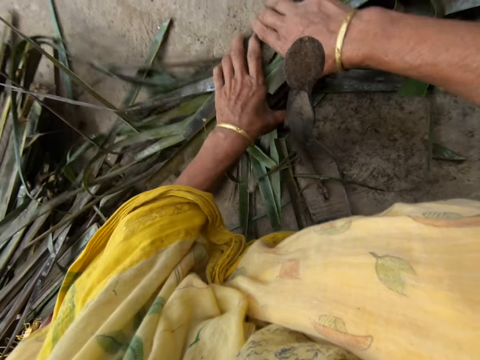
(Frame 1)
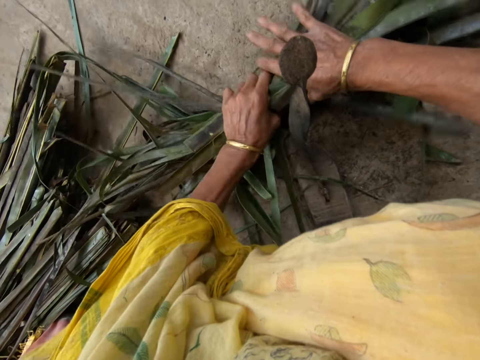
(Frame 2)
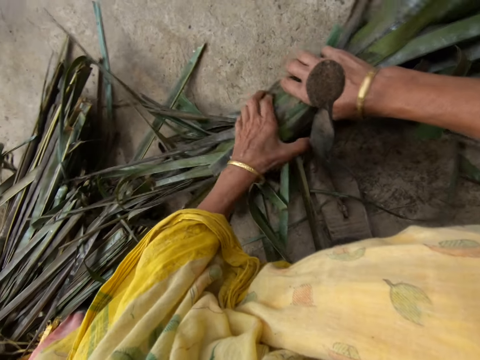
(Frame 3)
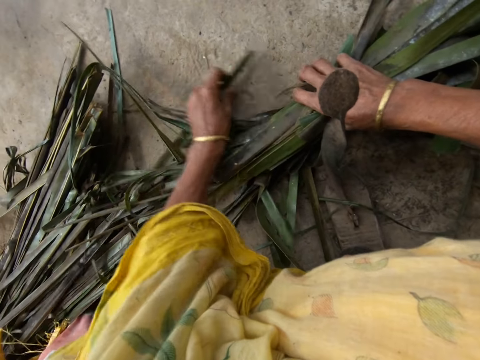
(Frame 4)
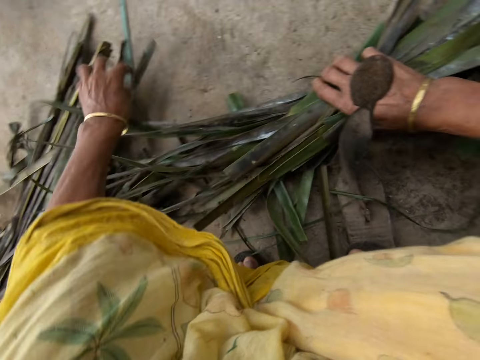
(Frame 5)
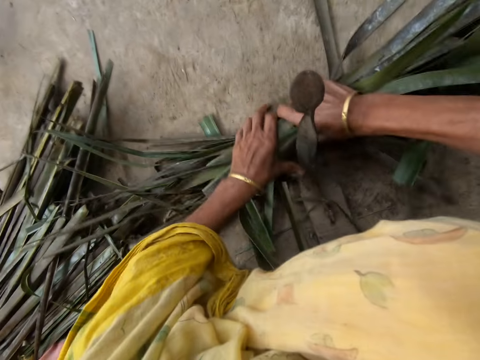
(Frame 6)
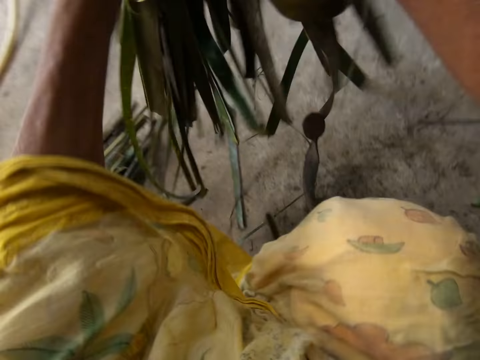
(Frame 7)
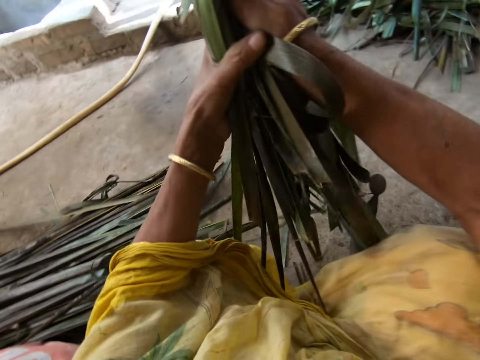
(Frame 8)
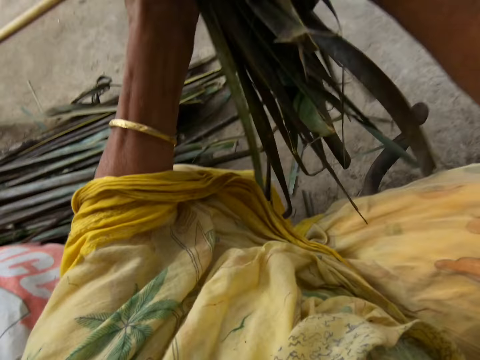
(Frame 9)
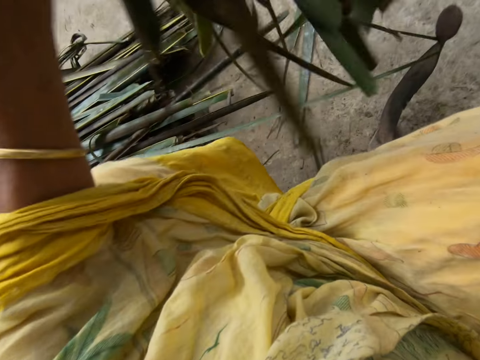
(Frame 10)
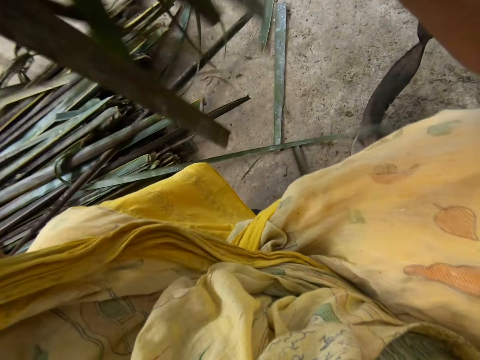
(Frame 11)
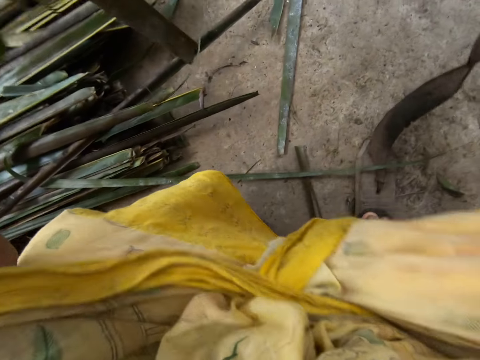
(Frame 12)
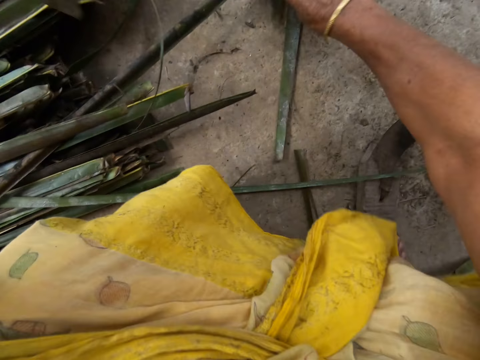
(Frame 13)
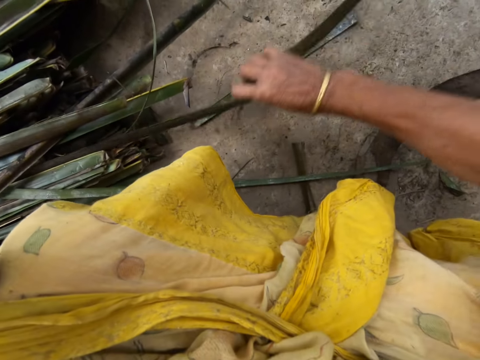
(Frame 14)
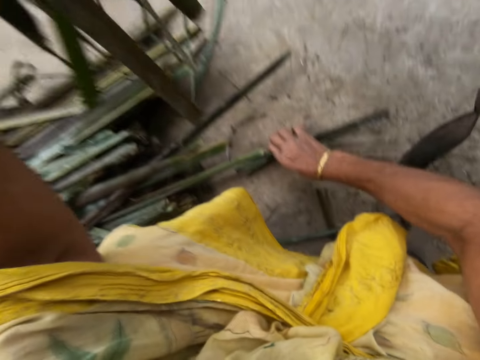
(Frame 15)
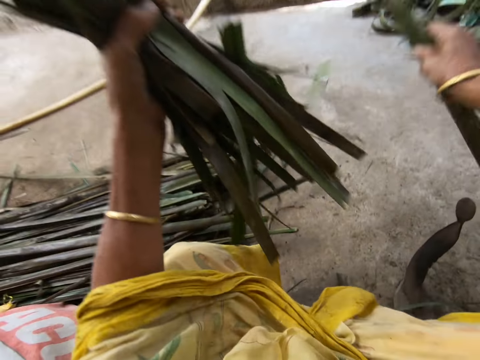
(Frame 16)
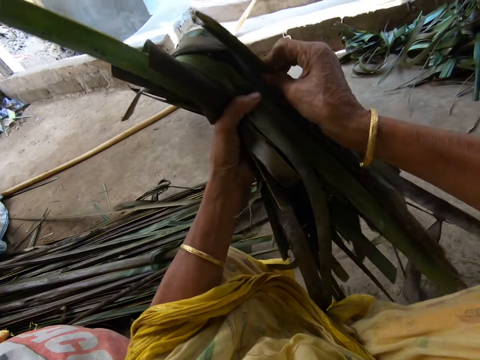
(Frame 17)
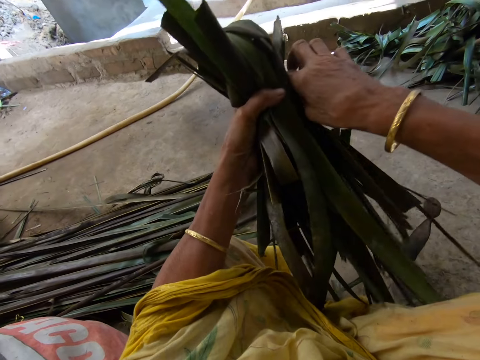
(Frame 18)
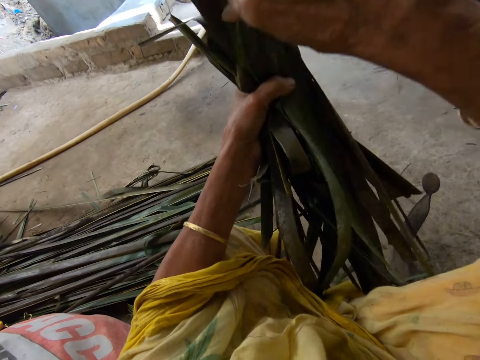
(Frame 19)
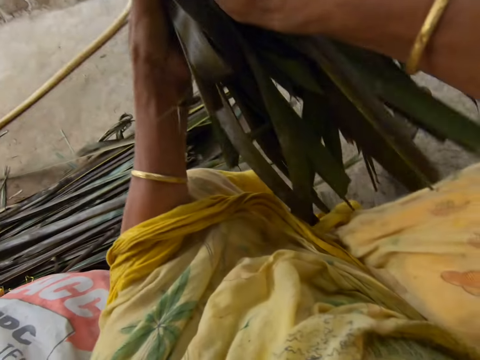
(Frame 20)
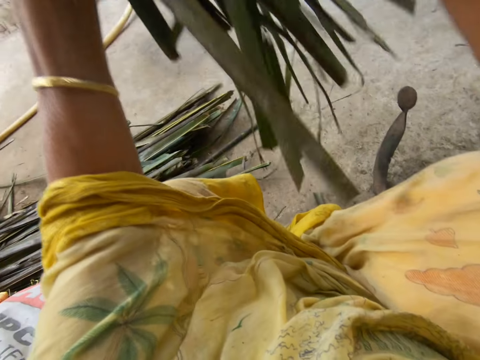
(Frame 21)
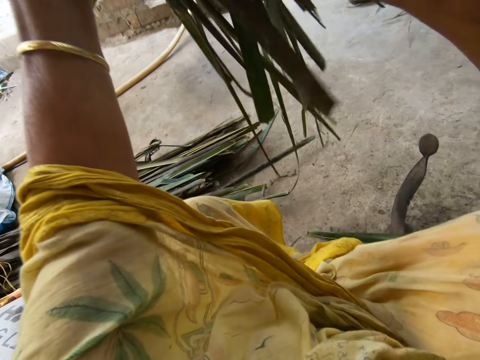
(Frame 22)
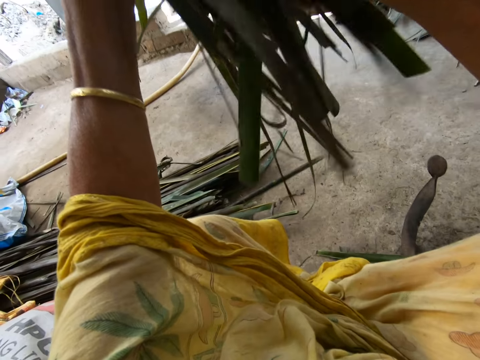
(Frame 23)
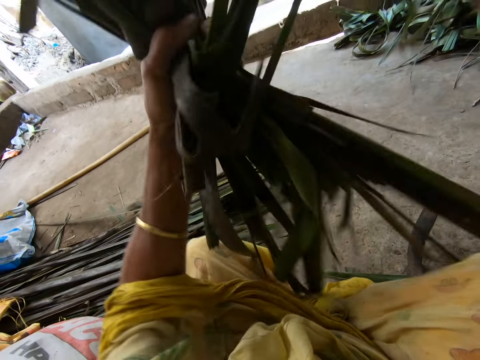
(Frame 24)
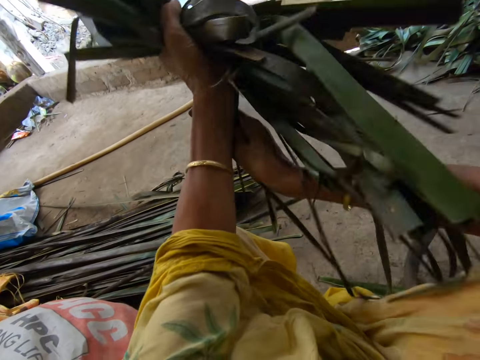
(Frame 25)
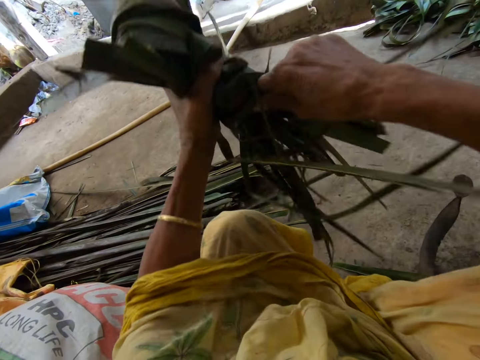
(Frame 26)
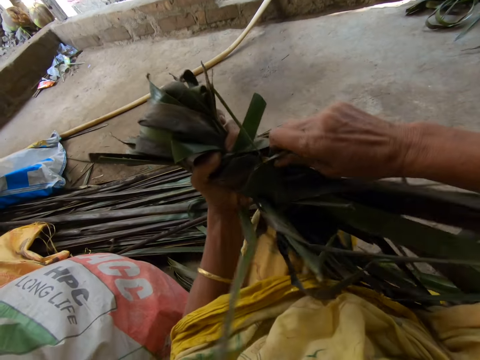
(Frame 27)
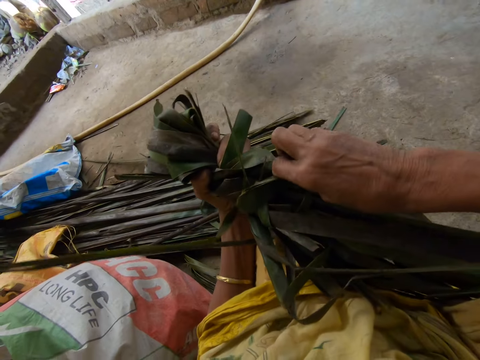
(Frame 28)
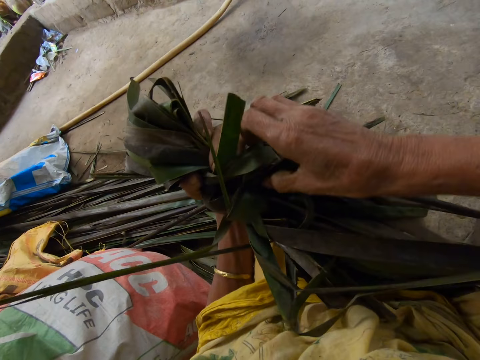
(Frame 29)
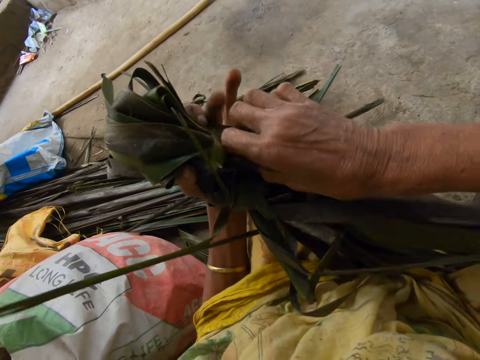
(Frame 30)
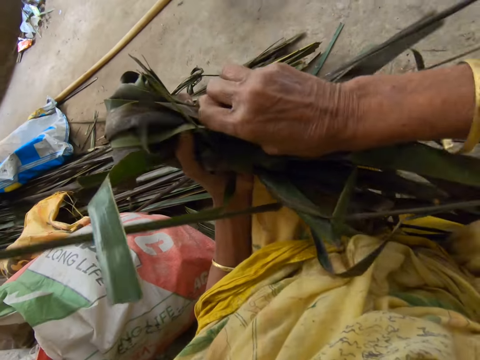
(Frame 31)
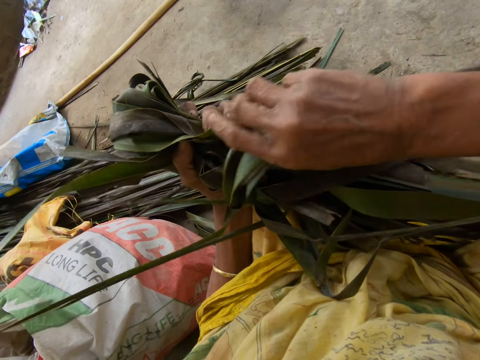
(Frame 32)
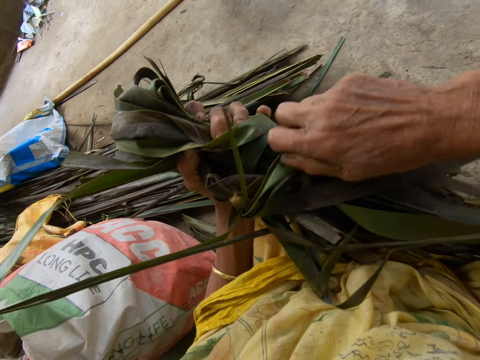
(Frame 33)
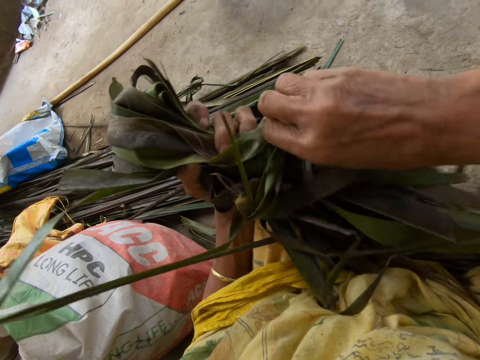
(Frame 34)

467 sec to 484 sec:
The camera wearer folds palm fronds with both hands. She ties the palm fronds with pieces of palm fronds with both her hands.

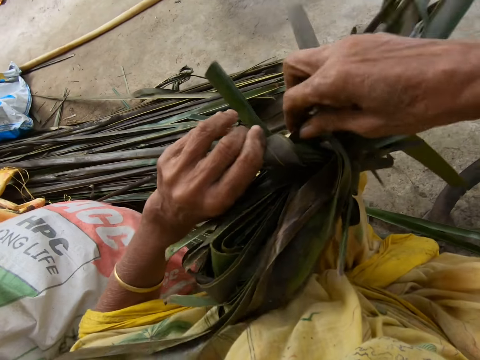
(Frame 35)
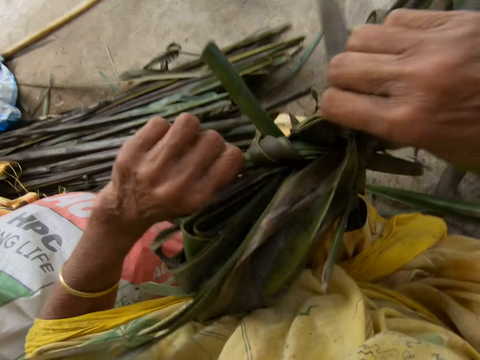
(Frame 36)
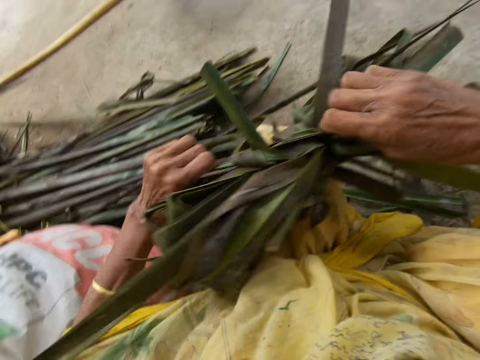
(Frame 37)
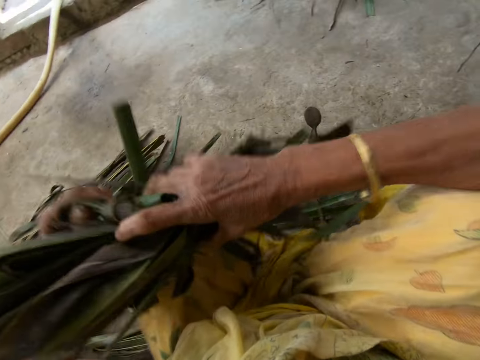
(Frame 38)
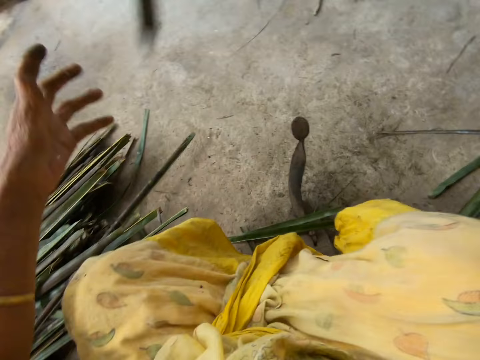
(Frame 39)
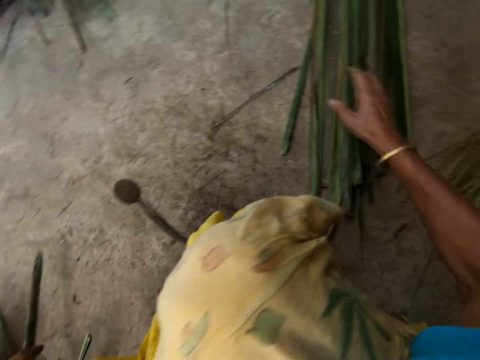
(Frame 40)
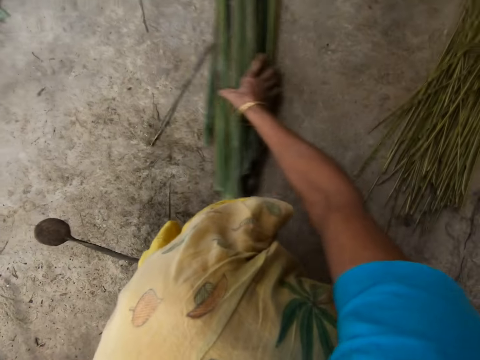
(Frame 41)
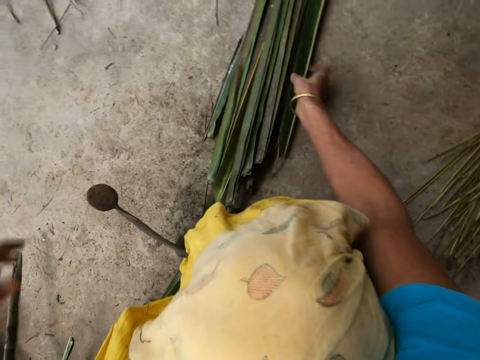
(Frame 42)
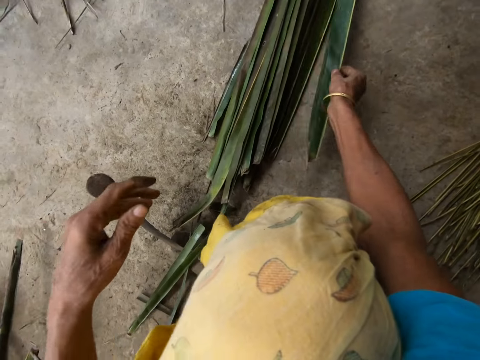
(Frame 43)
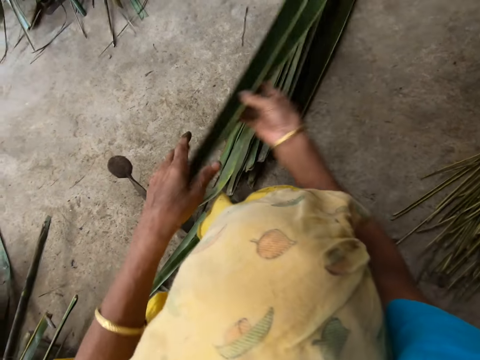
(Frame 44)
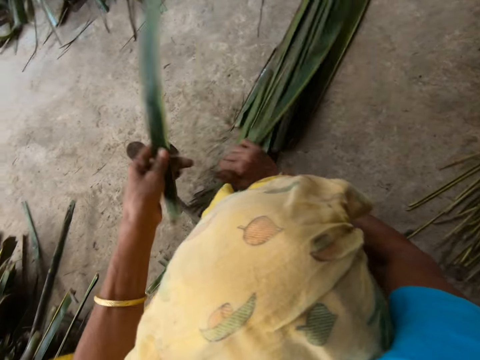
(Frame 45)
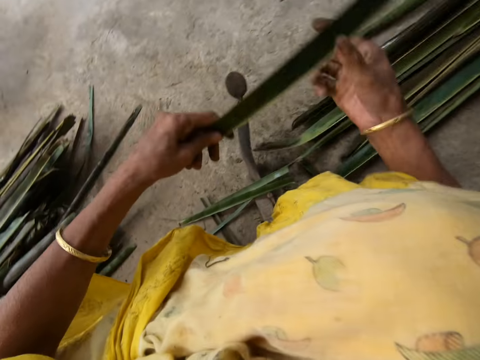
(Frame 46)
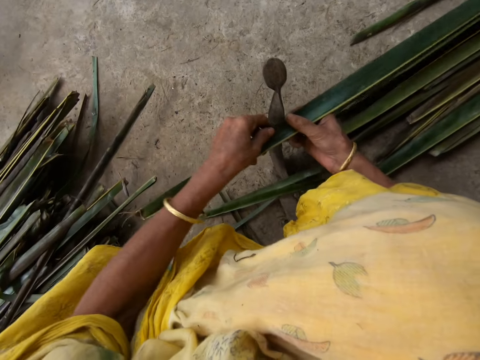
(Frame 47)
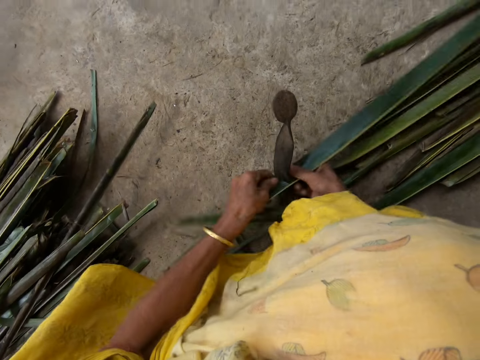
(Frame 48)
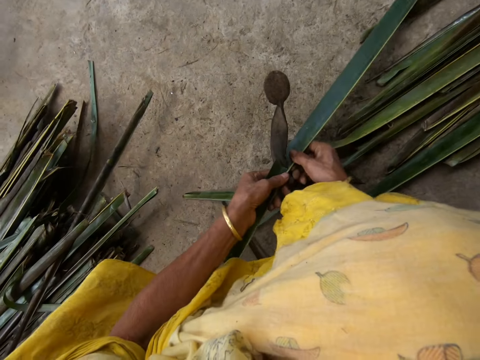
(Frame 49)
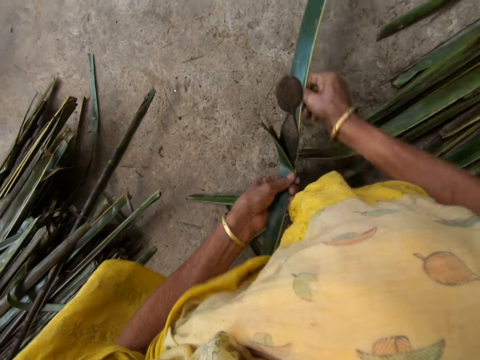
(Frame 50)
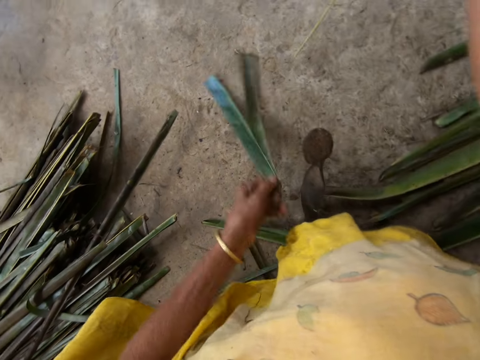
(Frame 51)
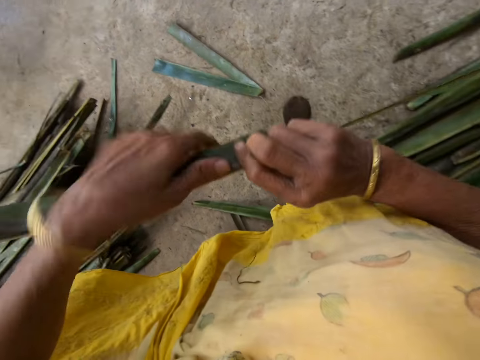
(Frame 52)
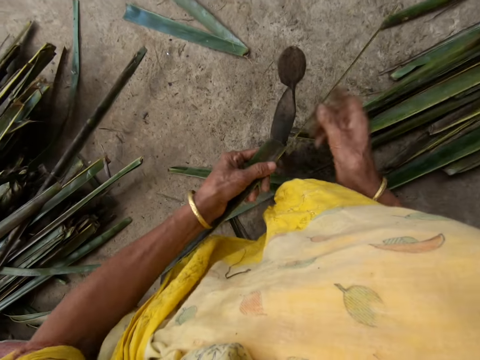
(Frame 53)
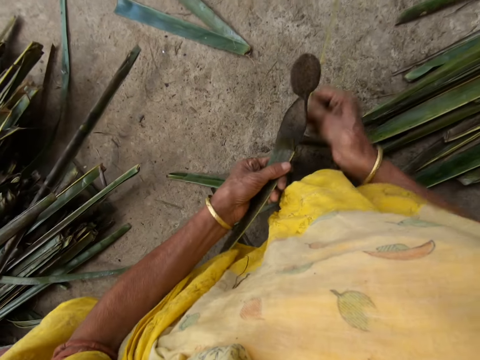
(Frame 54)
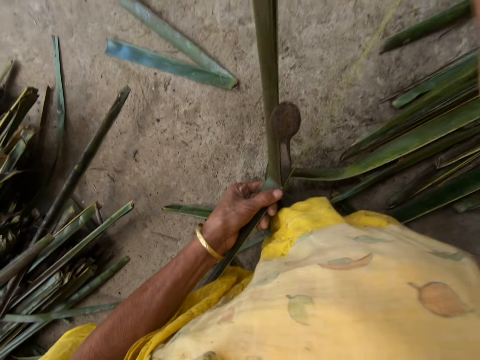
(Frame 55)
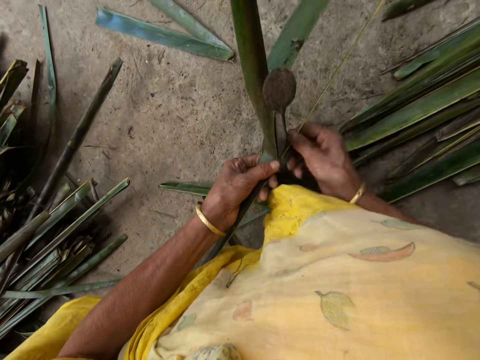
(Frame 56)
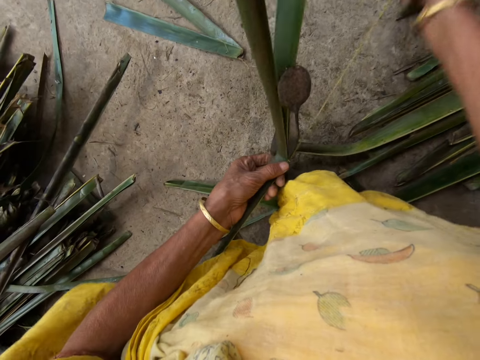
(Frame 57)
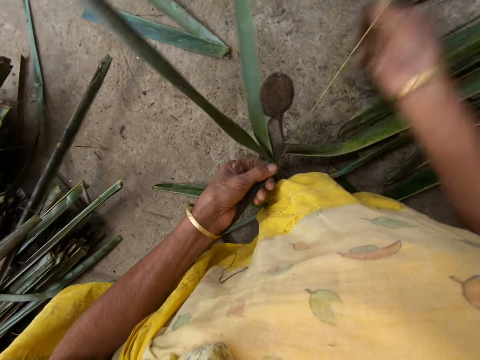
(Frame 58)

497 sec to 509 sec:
The camera wearer throws the tied palm fronds or cattail leaves on the floor with her right hand. She adjusts the palm fronds on the floor with her right hand. She picks a piece of palm frond from the floor with her right hand. She separates the palm fronds with her right hand. She splits the cattail leaves. She files the palm frond with the file with both hands.
